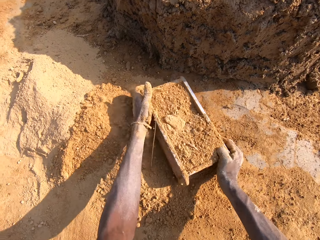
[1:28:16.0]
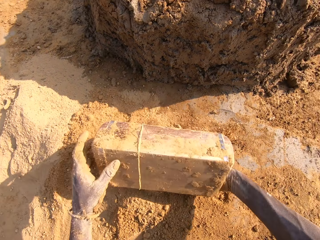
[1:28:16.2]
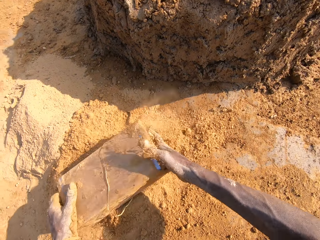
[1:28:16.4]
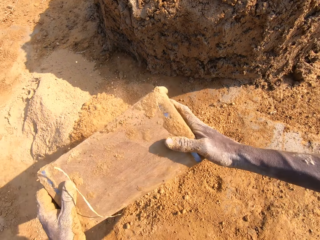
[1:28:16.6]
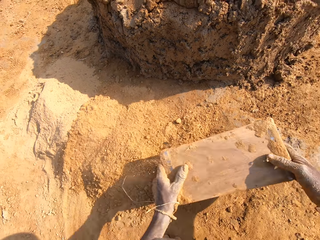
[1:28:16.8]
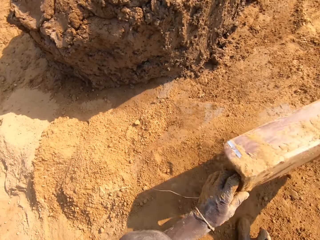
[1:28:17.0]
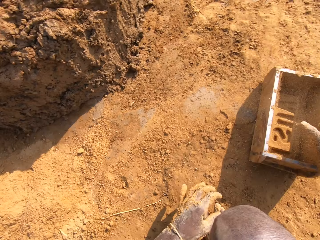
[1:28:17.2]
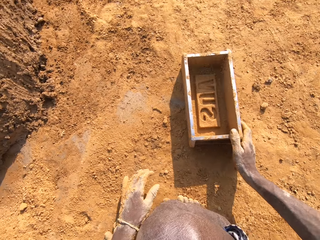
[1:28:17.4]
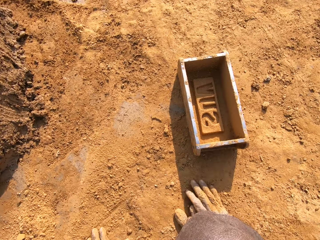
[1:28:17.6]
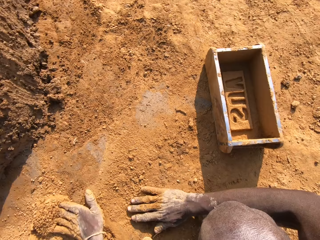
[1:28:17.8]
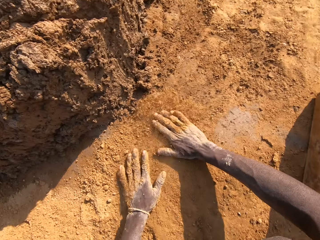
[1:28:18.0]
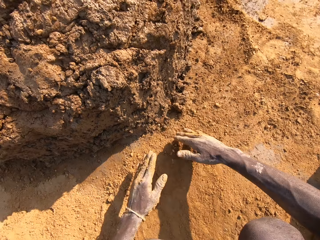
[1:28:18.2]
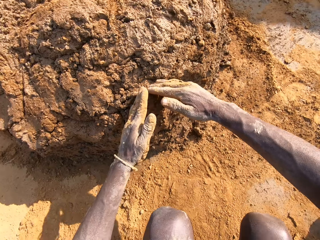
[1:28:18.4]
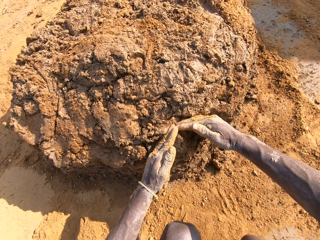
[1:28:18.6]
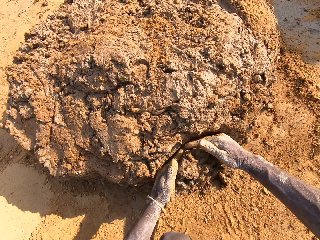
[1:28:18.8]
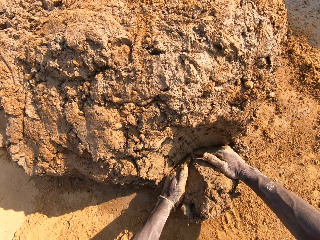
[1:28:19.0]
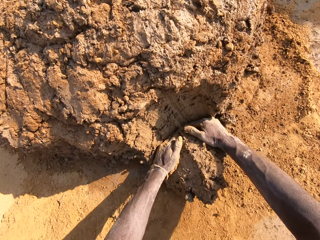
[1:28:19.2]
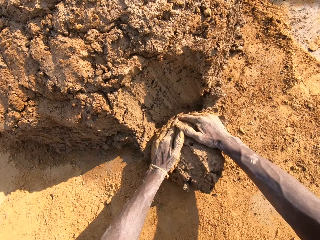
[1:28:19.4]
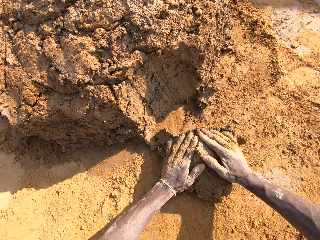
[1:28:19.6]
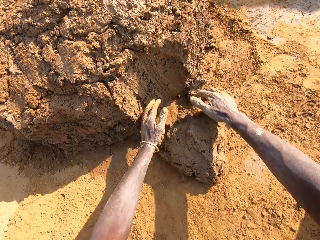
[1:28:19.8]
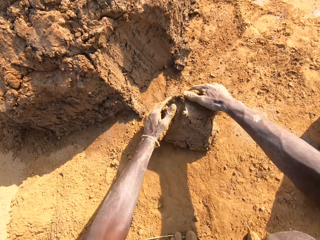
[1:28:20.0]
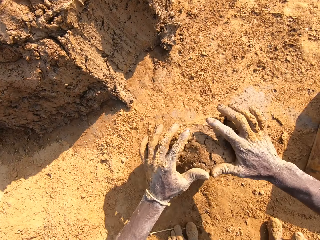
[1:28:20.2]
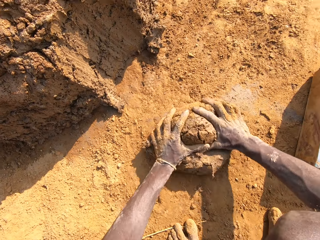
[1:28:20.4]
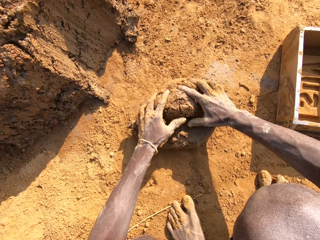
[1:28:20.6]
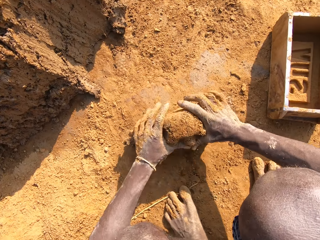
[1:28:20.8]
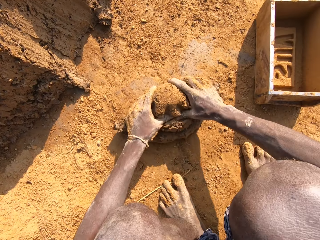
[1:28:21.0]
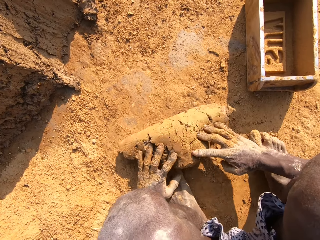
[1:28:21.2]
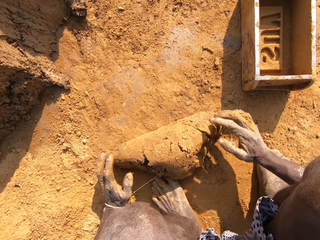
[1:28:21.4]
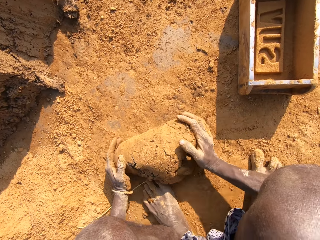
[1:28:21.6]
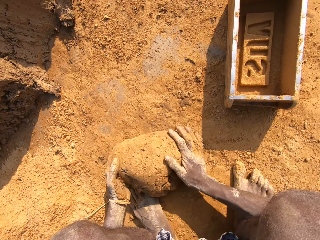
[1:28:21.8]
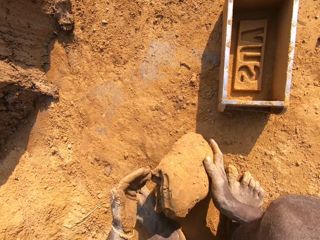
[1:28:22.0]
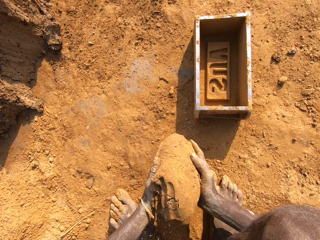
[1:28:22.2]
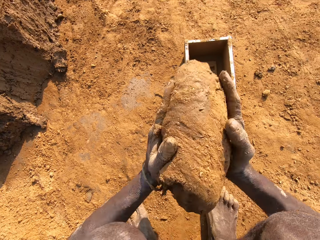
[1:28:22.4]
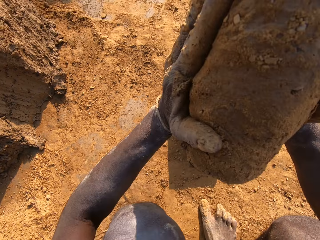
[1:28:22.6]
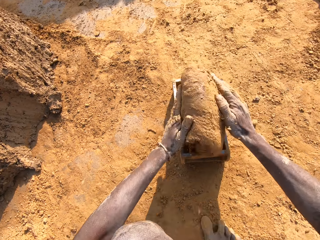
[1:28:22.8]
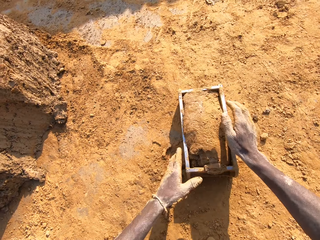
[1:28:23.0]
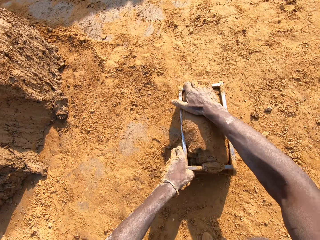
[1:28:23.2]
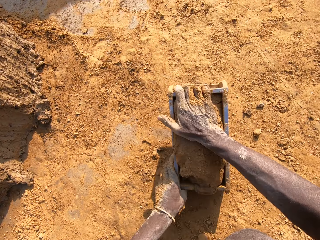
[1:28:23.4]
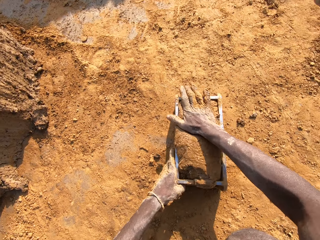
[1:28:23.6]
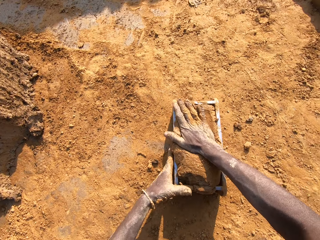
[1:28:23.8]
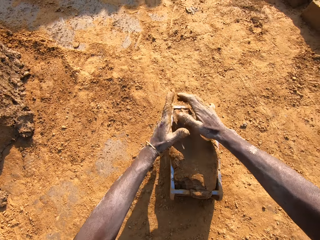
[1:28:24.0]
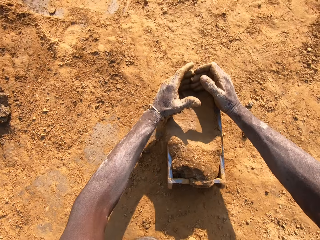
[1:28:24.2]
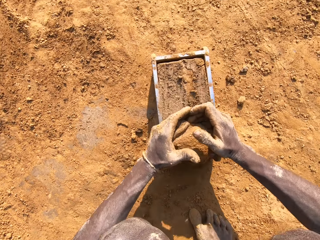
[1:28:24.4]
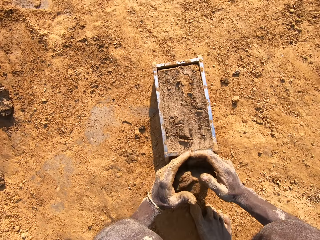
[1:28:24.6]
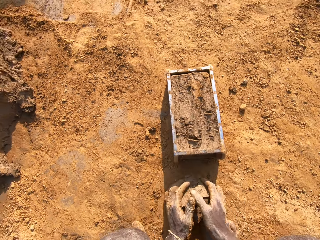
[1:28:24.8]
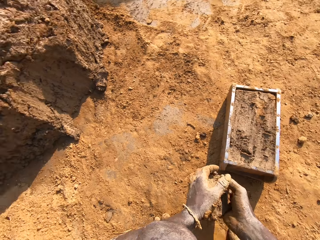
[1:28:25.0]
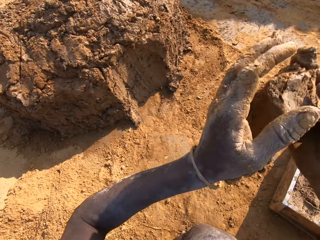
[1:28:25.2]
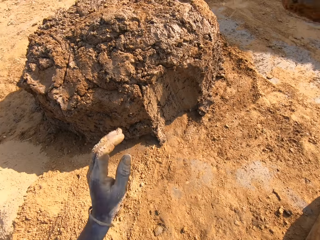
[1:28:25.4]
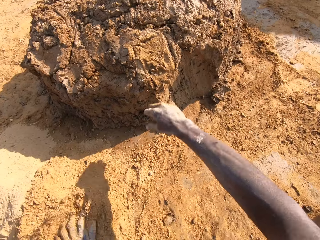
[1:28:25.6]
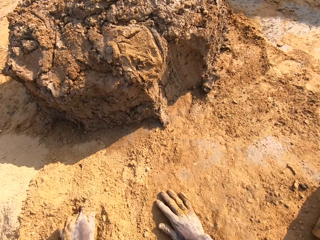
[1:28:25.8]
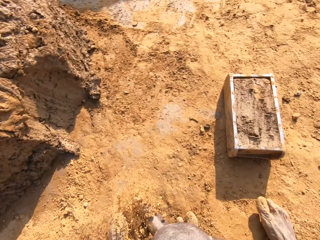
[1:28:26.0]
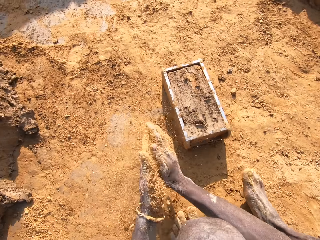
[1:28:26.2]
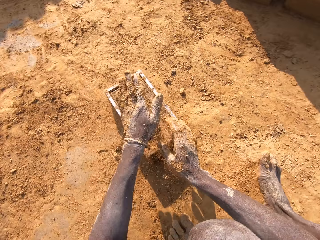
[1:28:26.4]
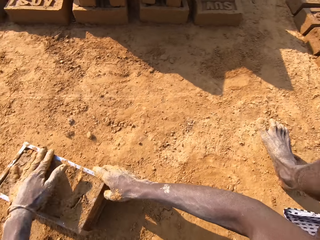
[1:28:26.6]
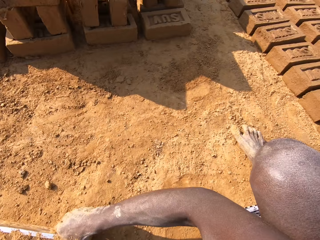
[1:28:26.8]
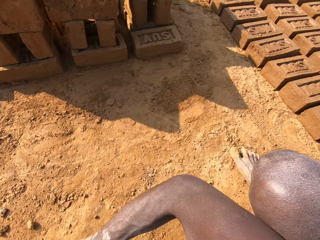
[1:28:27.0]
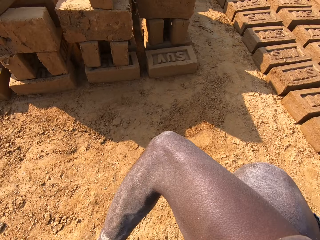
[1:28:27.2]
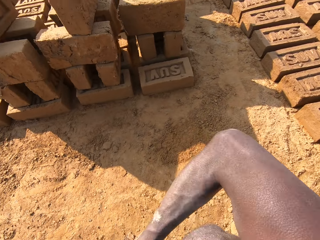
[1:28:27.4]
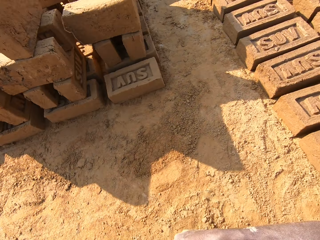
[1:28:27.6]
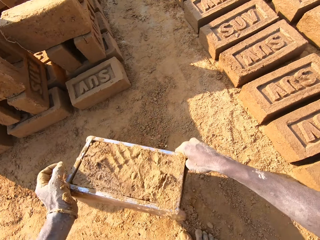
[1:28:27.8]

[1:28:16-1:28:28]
The camera wearer fills the wooden brick mould or mould container with soil or sand. They pour the sand on the floor and empty the wooden brick mould. They put the wooden brick mould on the ground. They mold the mould of clay. They cut the mud with the hand. They roll the mud in the soil. They put the mud in the wooden brick mould. They scrape off the excess mould from the container. They shape the mud in the wooden brick mould. They throw the excess mould on the clay.

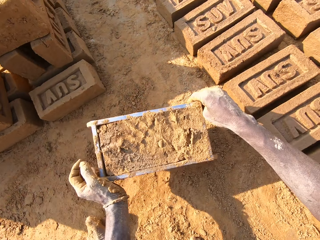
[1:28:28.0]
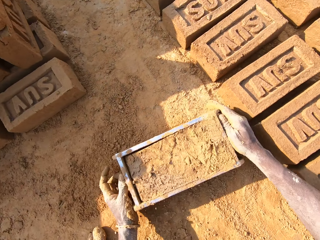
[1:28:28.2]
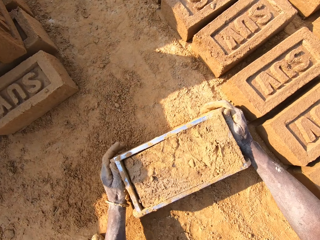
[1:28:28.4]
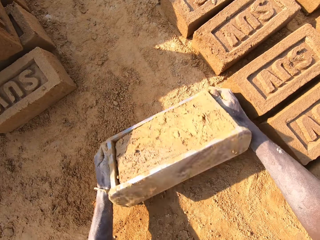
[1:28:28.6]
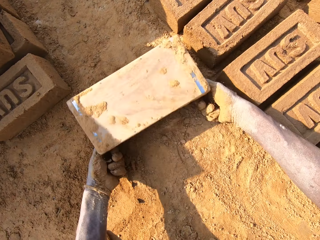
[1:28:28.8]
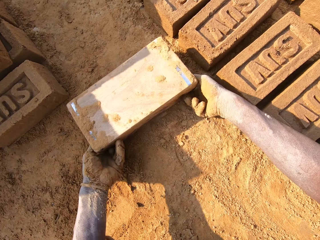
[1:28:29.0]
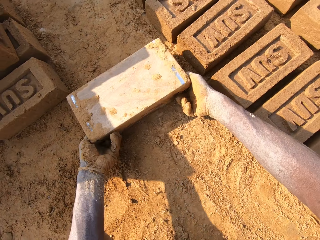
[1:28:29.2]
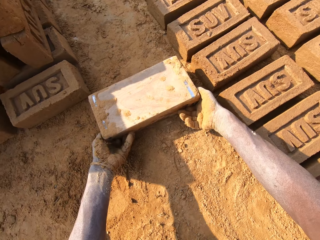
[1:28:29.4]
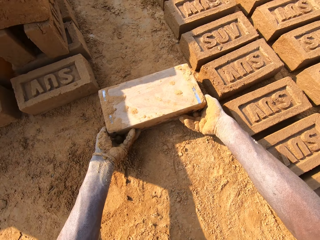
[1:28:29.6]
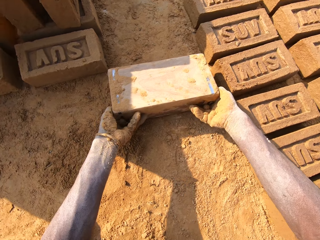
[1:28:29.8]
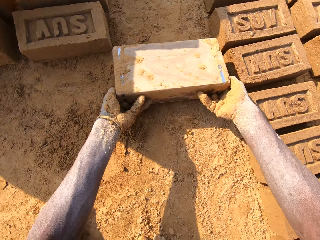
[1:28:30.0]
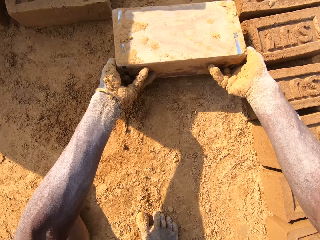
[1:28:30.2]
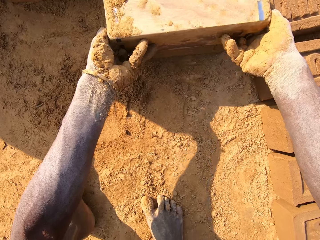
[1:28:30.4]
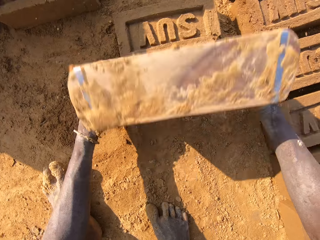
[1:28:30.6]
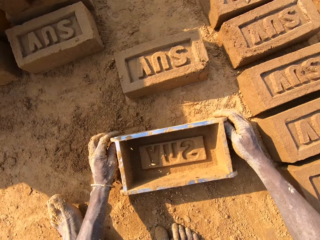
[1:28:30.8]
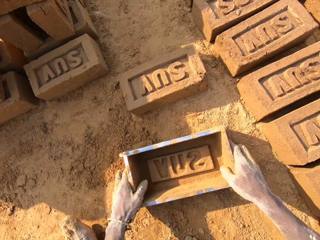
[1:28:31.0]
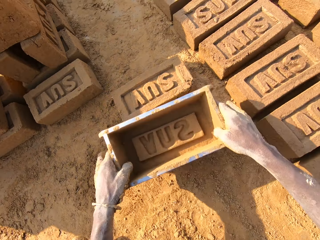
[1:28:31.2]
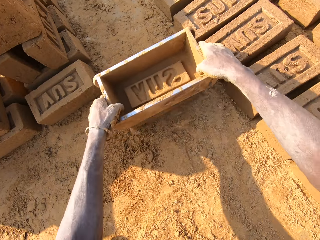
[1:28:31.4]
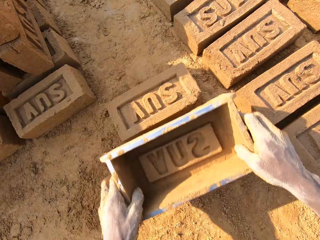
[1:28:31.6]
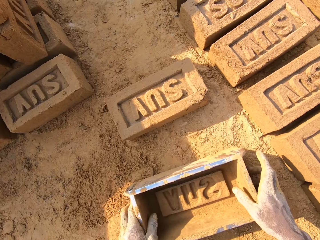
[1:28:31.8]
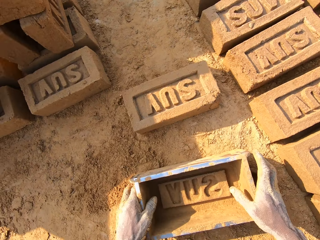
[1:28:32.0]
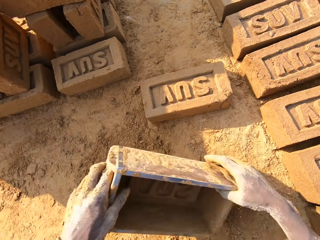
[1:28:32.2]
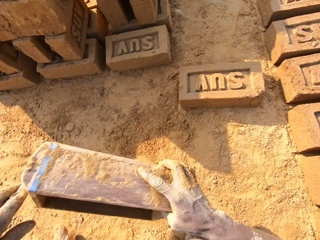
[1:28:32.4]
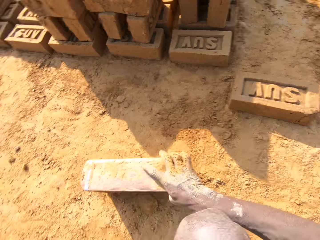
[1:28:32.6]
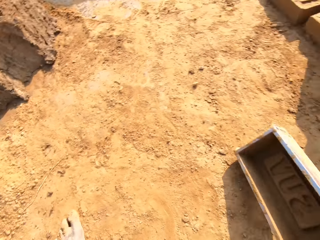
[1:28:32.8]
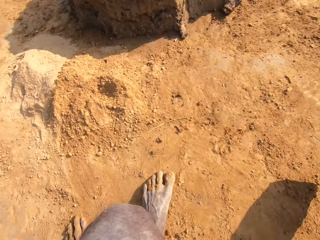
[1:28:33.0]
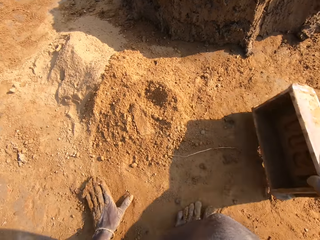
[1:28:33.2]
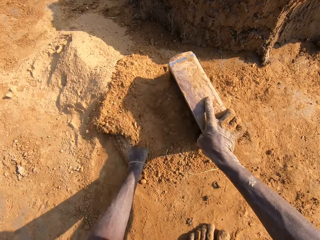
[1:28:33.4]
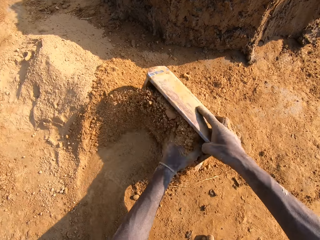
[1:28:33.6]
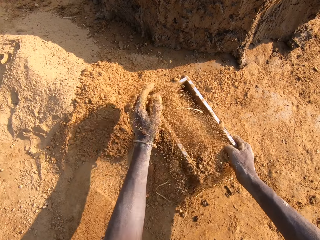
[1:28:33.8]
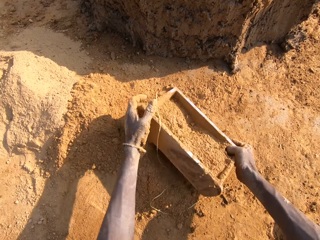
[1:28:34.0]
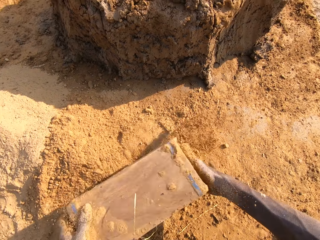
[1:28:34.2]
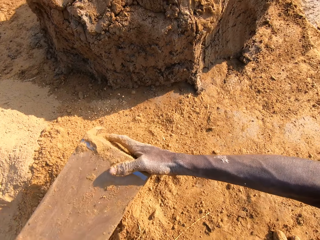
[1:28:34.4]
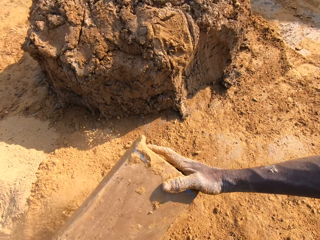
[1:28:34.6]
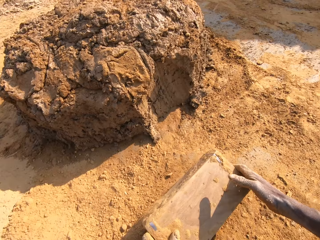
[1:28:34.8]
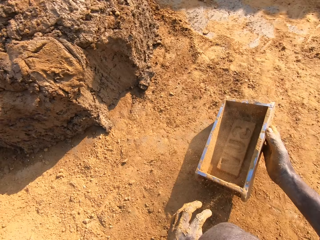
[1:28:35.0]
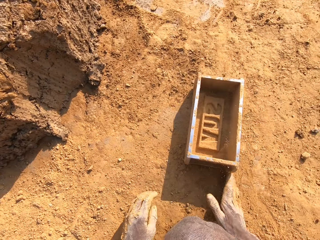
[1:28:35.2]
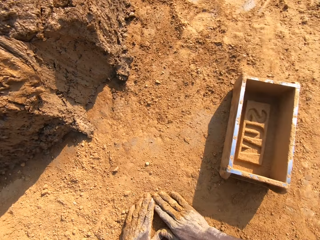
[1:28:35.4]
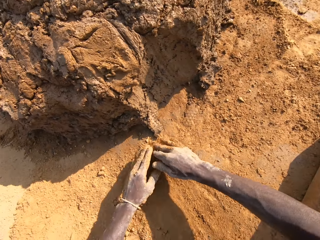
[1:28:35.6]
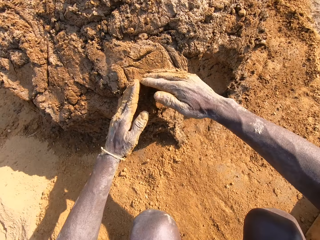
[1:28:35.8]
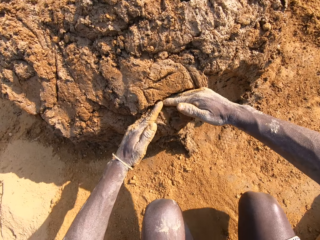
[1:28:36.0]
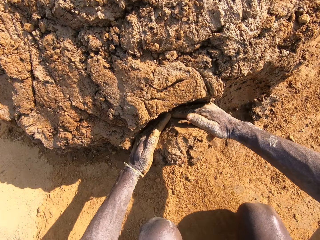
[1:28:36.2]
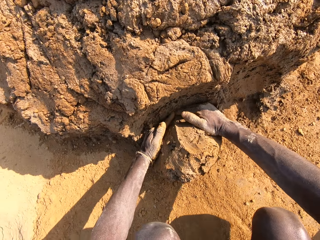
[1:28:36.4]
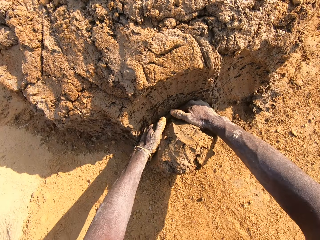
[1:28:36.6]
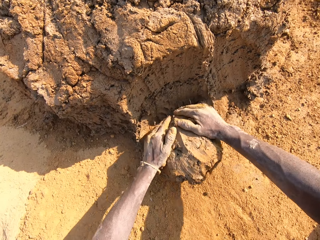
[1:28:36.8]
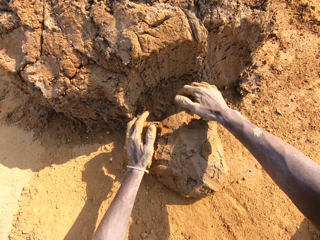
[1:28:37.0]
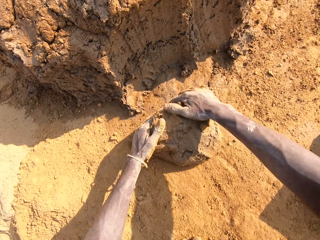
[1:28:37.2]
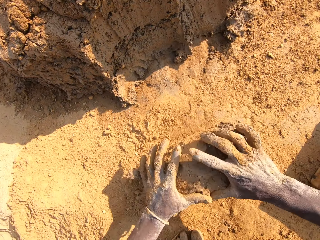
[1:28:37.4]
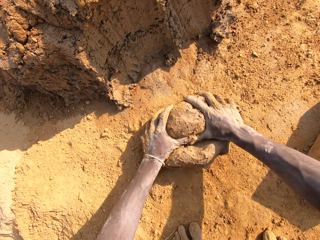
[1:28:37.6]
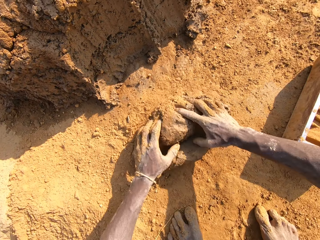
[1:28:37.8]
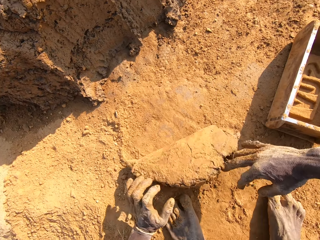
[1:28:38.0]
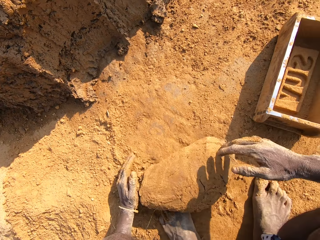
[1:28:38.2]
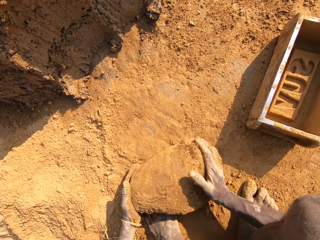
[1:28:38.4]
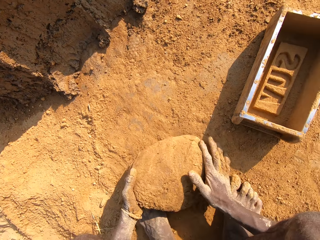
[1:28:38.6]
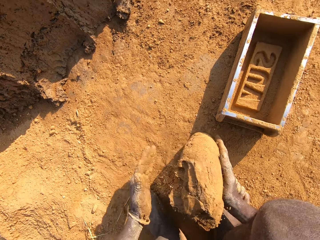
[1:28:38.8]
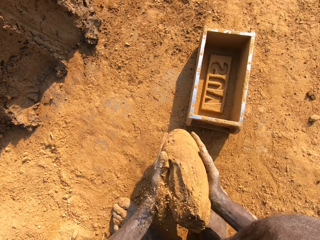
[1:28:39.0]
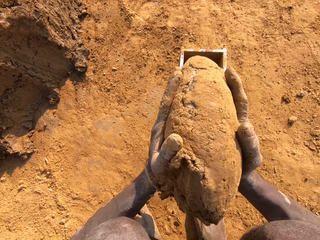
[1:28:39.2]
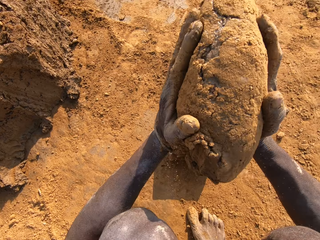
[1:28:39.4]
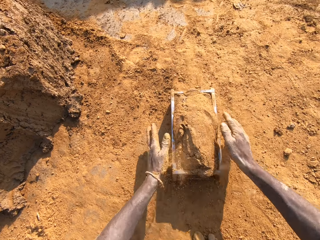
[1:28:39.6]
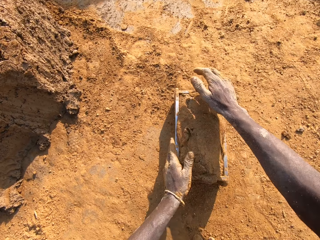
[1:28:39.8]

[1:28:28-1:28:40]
The camera wearer molds the clay in the container on the floor. They put the shaped clay on the ground. They fill the mould container or wooden brick mould with sand or soil. They pour the sand on the floor. They put the wooden brick mould on the ground. They mold the mould of clay. They cut the mud with the hand. They roll the mud in the soil.
